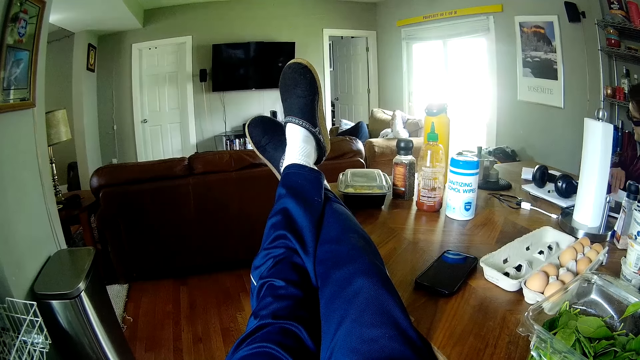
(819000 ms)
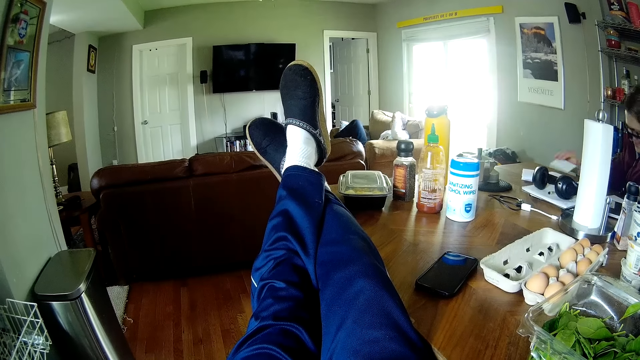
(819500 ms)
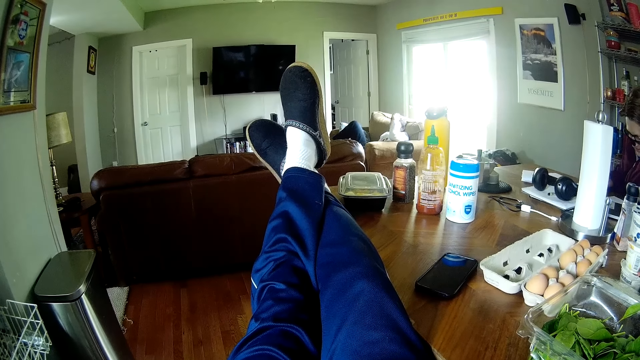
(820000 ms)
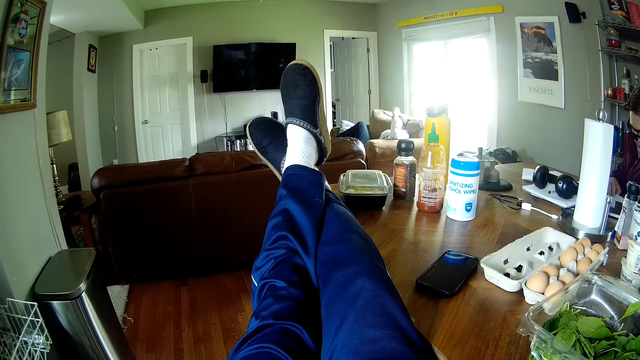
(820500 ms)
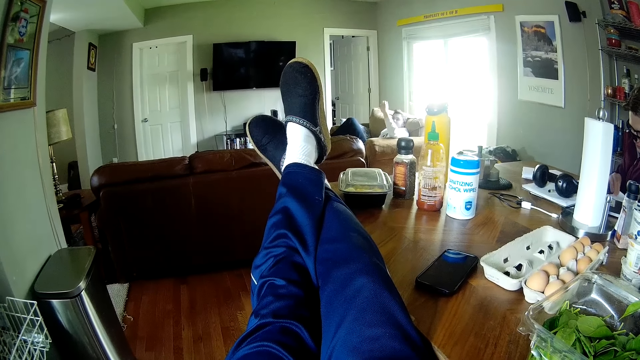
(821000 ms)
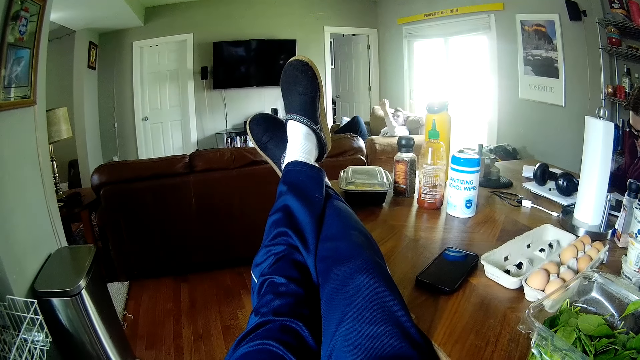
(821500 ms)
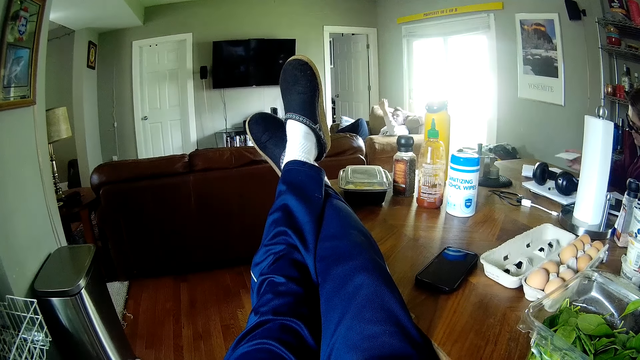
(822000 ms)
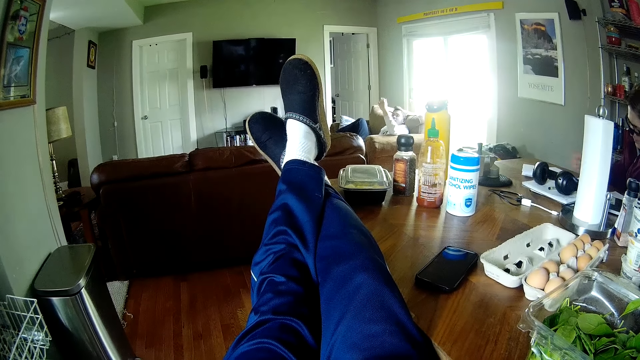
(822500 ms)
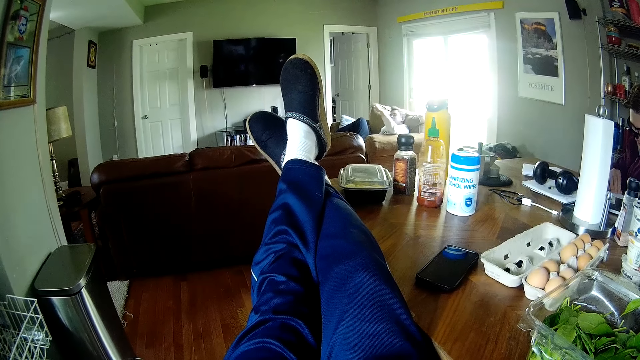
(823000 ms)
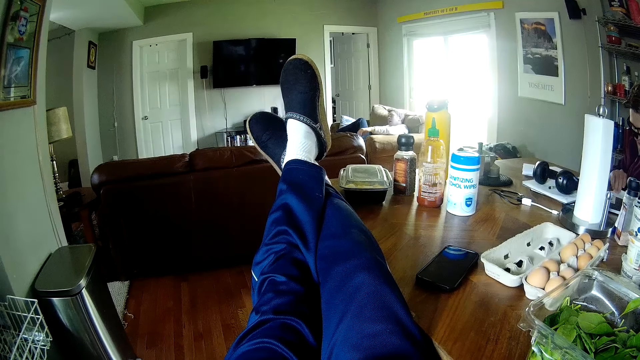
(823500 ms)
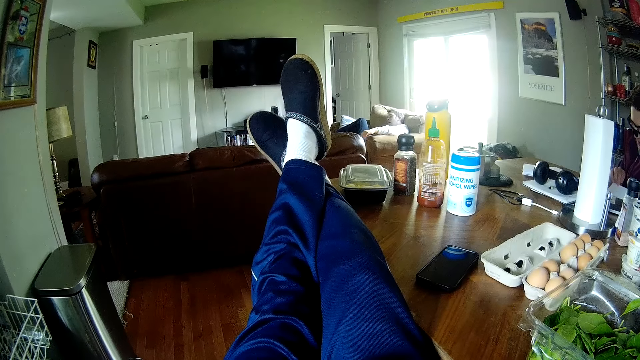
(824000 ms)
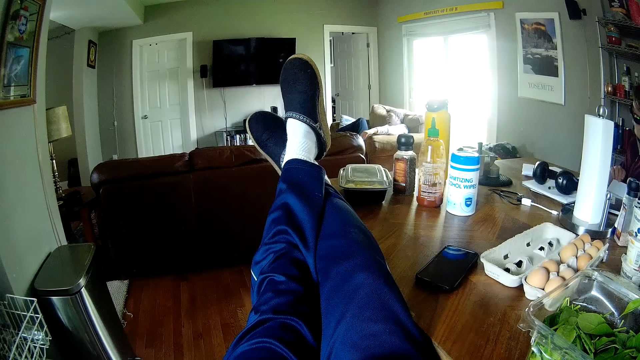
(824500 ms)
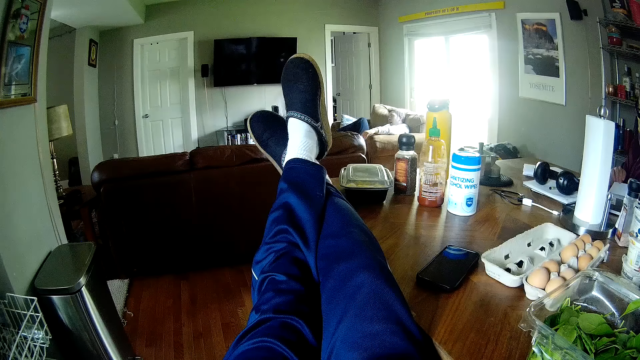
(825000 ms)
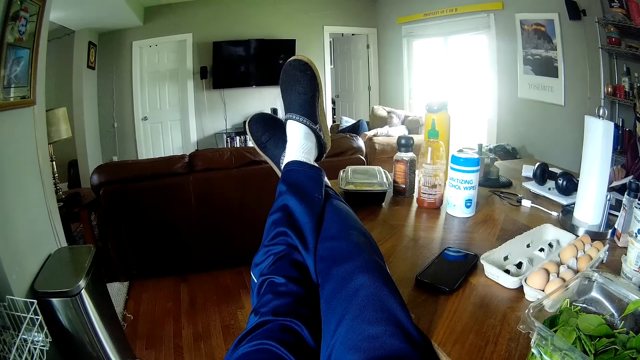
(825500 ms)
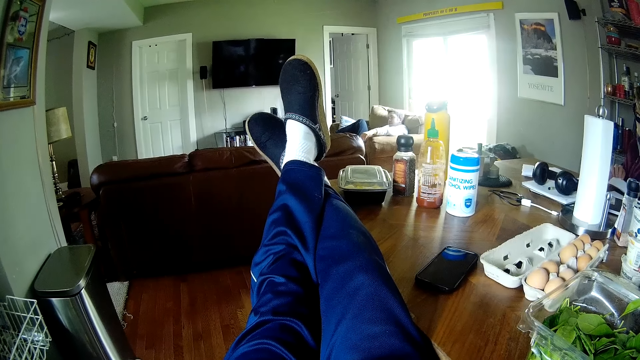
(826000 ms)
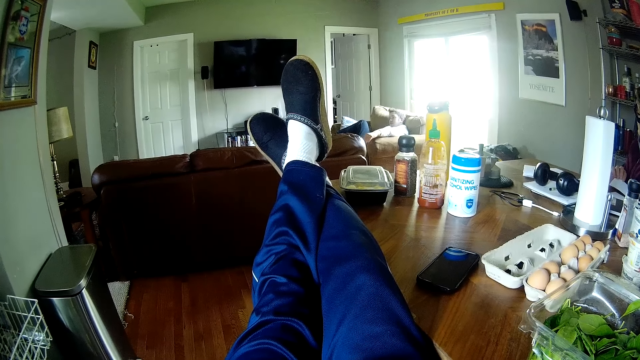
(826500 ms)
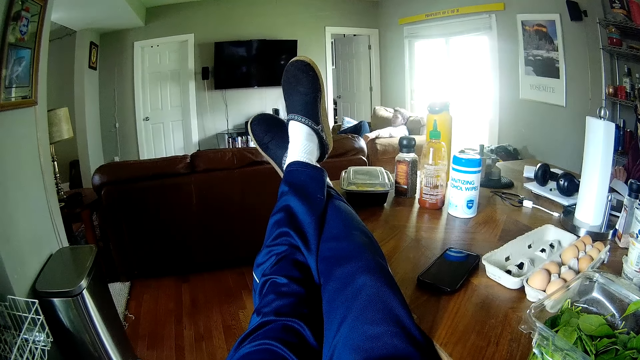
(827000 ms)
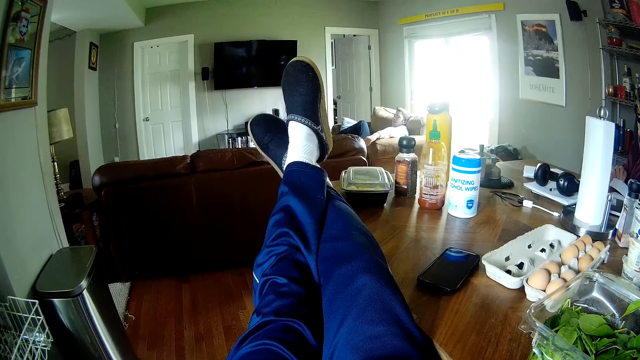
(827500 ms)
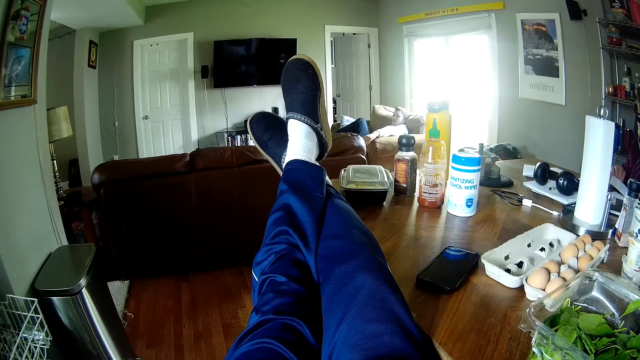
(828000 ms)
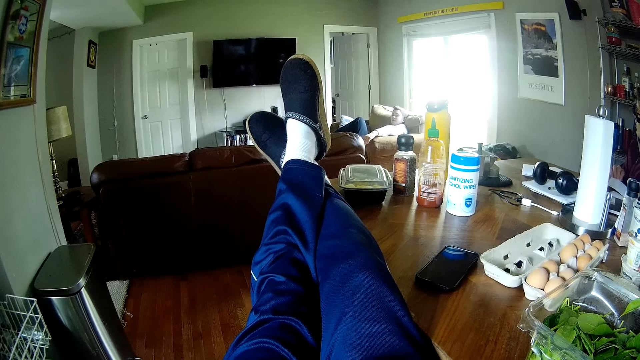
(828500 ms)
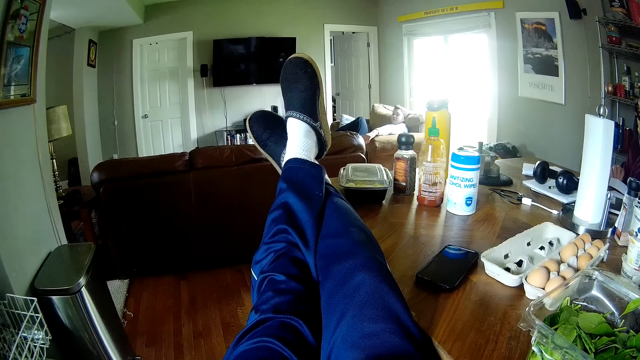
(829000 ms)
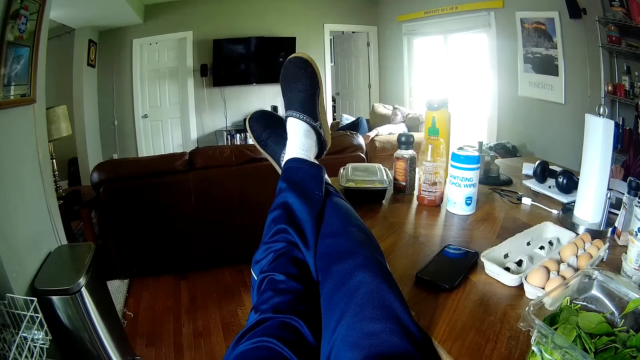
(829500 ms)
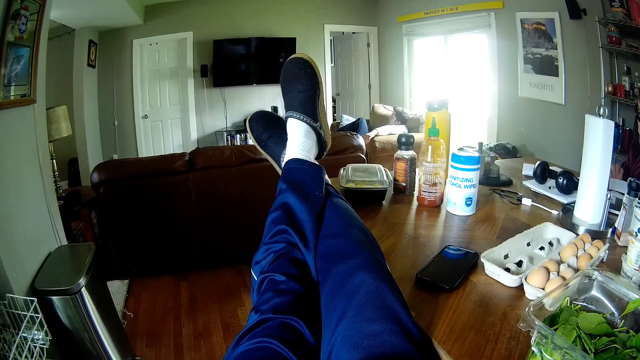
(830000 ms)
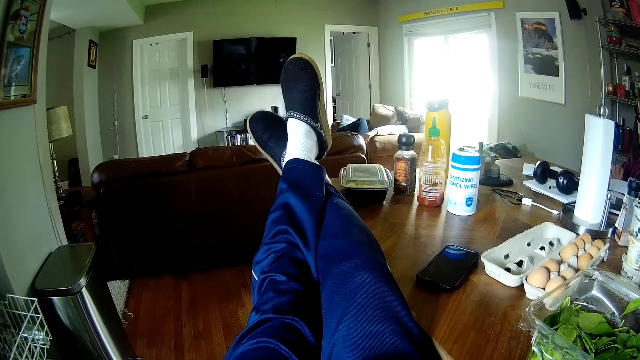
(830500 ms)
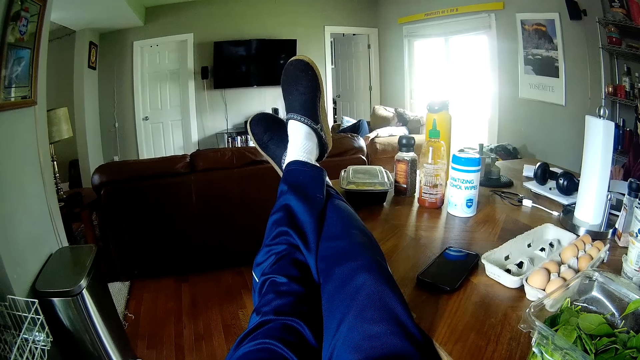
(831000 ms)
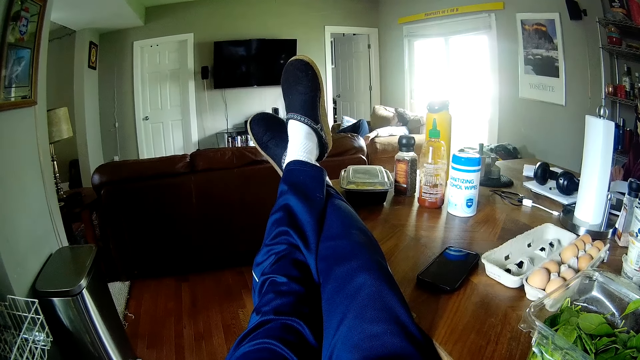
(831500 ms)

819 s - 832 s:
A man picks up the piece of paper and puts the piece of paper on the table. He picks up the piece of paper and puts the piece of paper on the table. He holds the piece of paper in his hand. Another man talks with a third man.

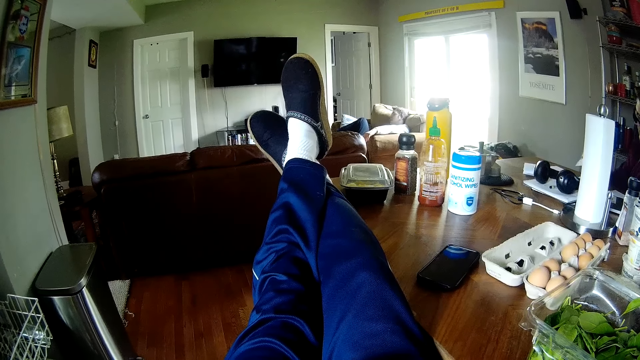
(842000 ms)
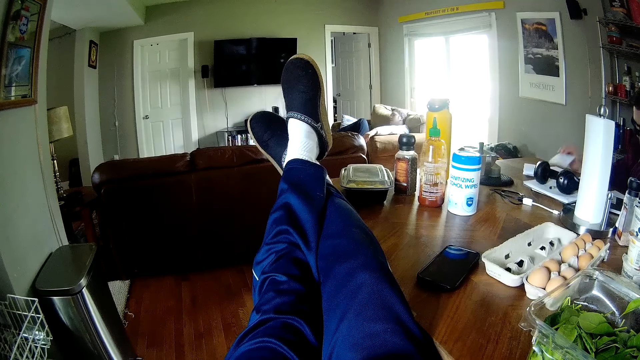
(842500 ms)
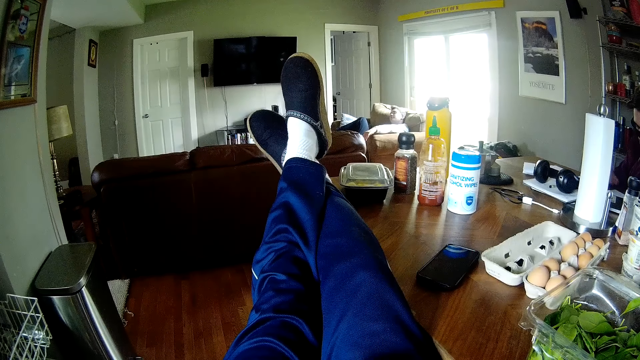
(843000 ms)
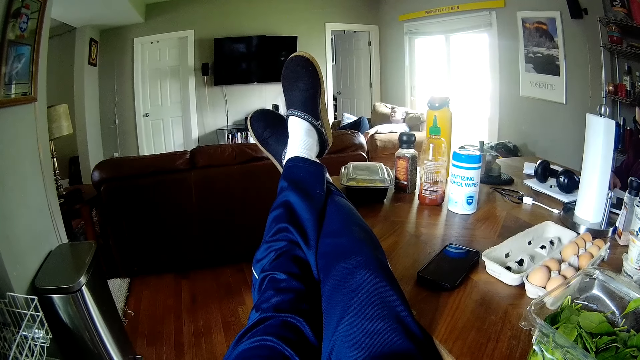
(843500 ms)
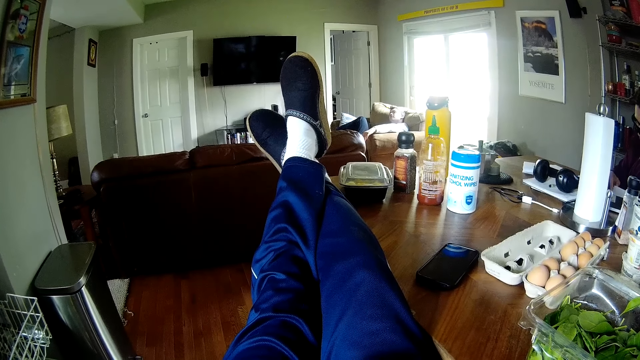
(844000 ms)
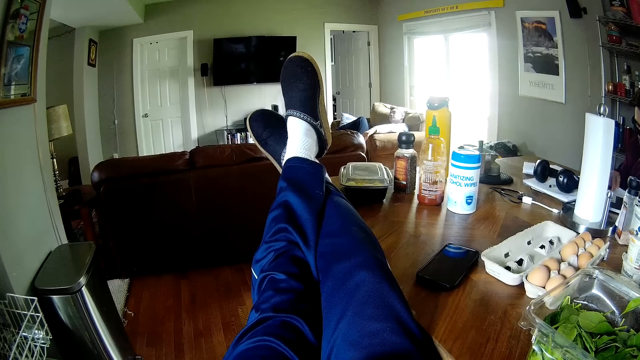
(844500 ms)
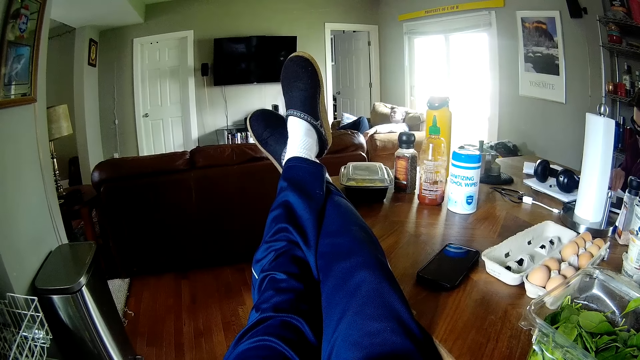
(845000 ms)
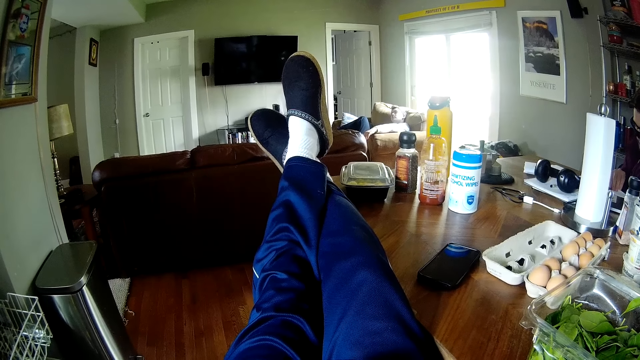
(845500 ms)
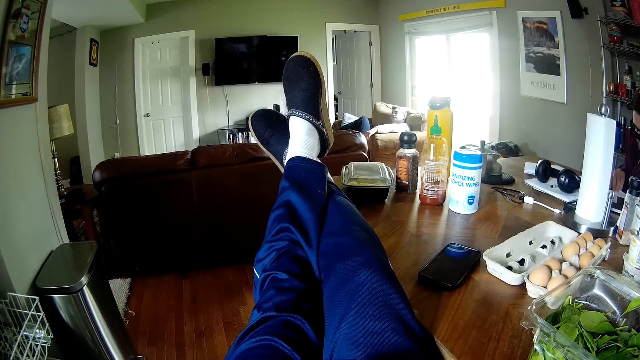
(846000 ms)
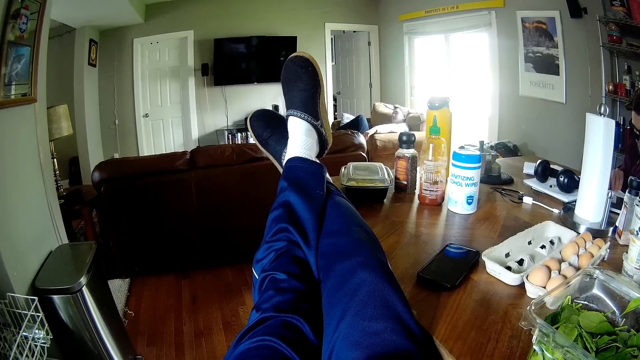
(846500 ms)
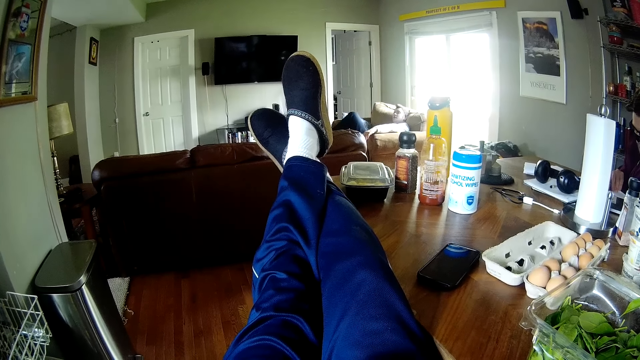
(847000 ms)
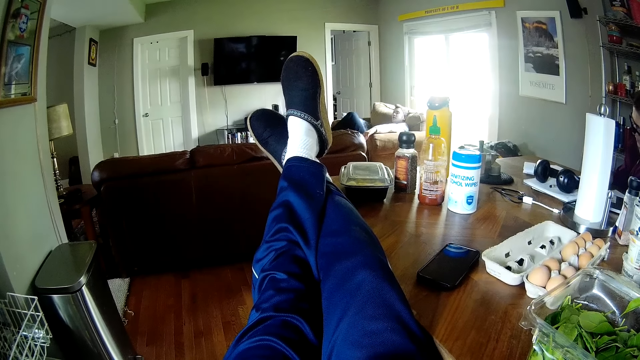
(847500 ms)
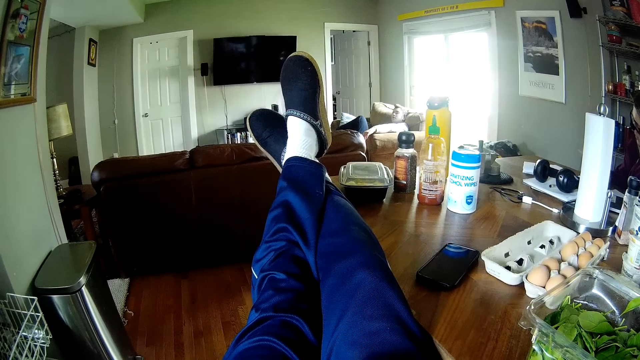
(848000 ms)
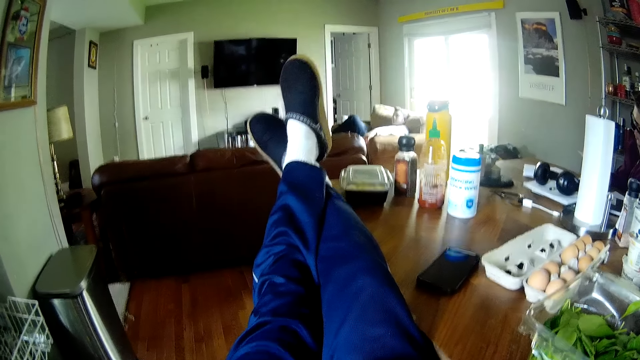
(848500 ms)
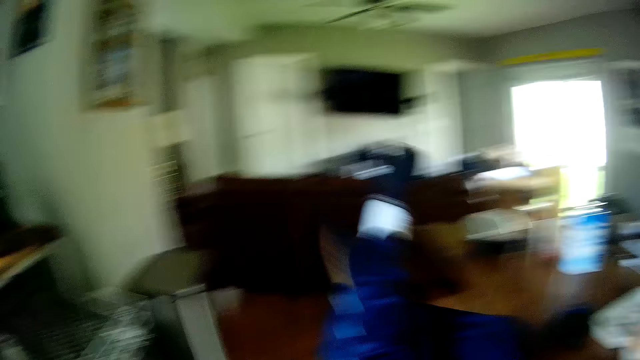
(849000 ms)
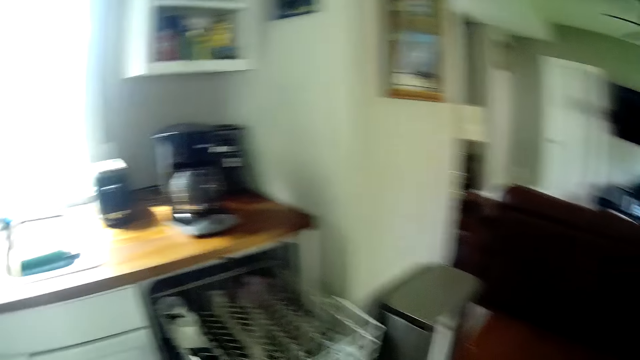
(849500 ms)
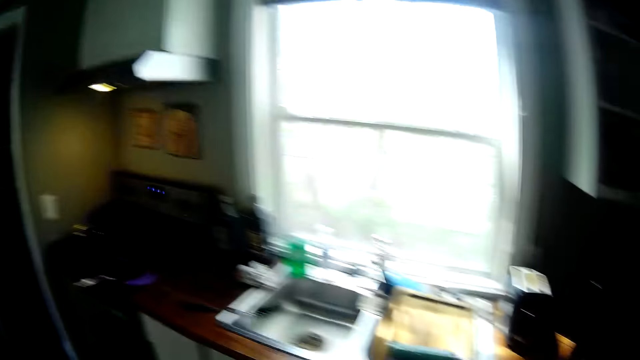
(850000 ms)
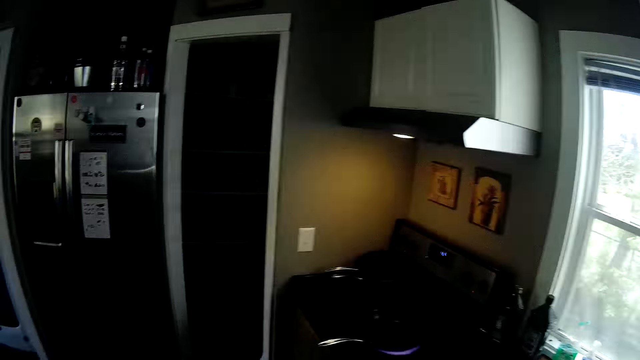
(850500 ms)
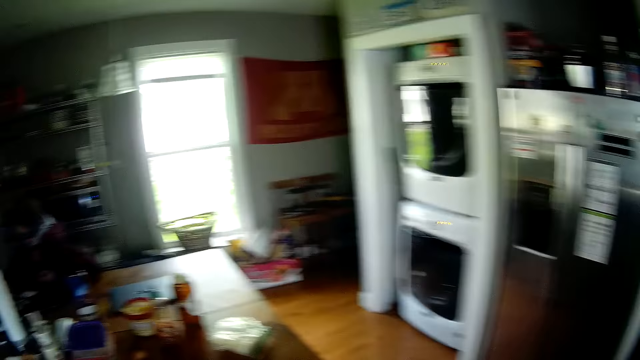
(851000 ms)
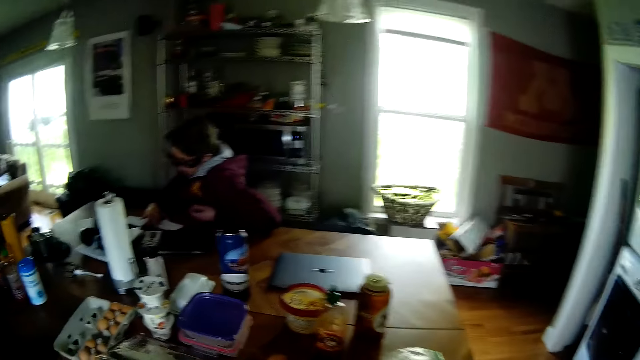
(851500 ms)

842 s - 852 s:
A man drops the piece of paper on the table with his right hand. The man places a card on the table. The man picks up a piece of paper from the table with his right hand. Another man swings his leg. The camera wearer places his legs on the floor.
